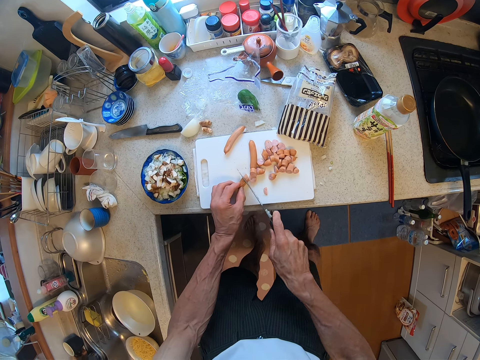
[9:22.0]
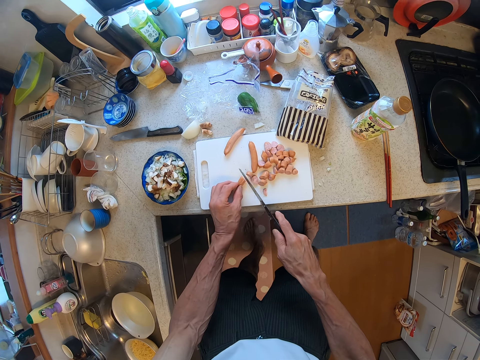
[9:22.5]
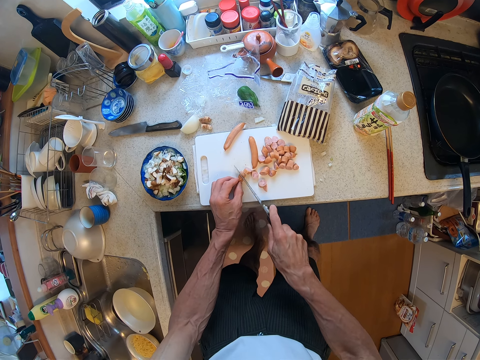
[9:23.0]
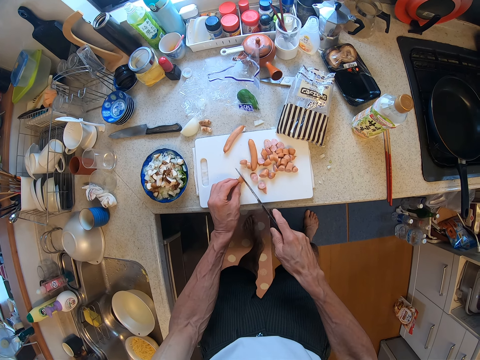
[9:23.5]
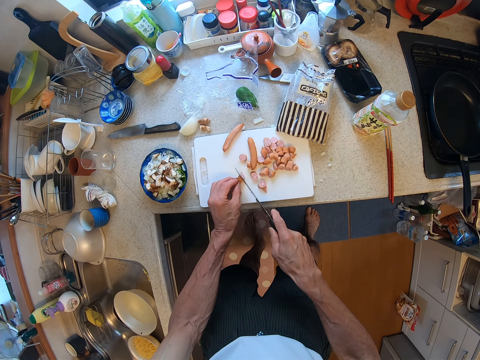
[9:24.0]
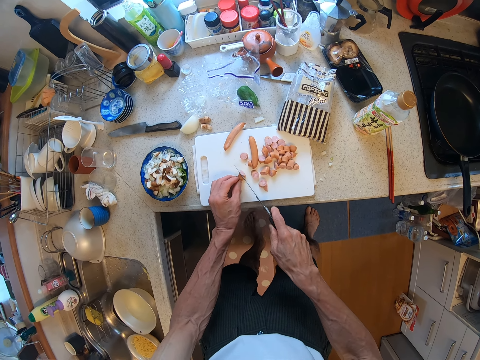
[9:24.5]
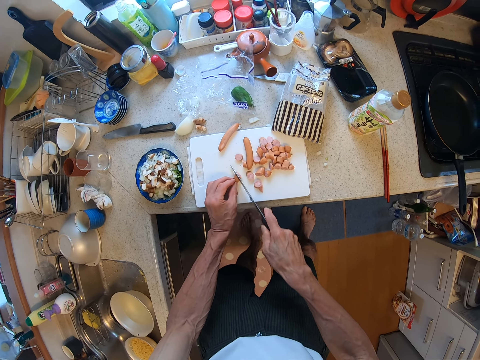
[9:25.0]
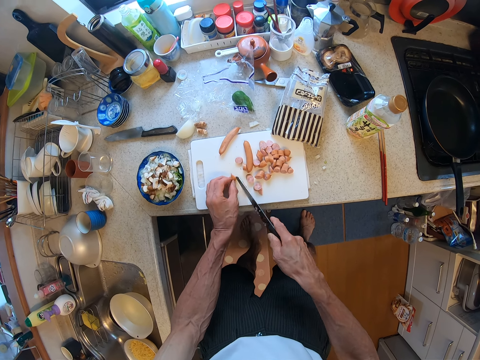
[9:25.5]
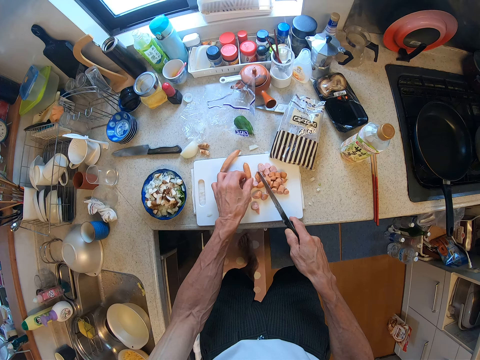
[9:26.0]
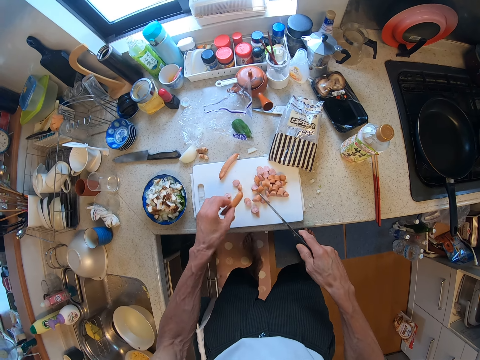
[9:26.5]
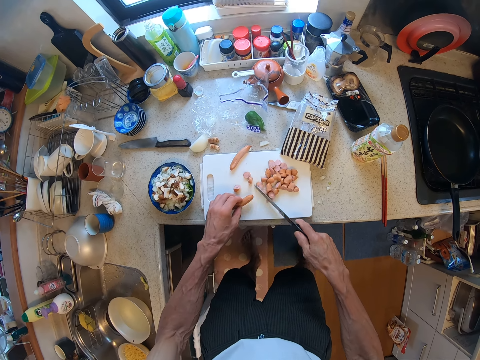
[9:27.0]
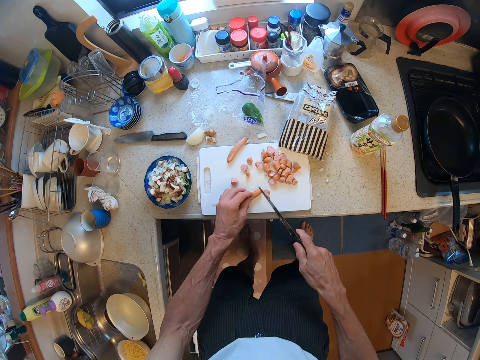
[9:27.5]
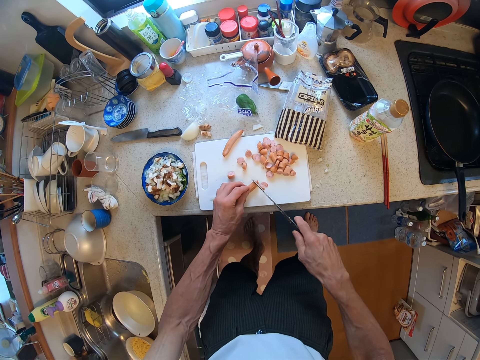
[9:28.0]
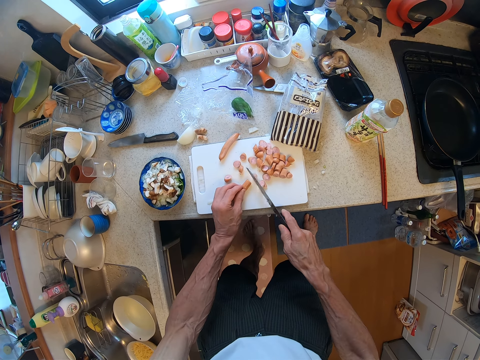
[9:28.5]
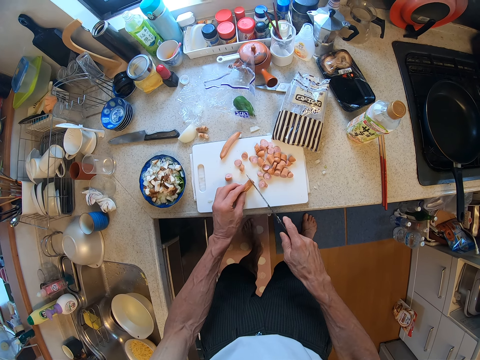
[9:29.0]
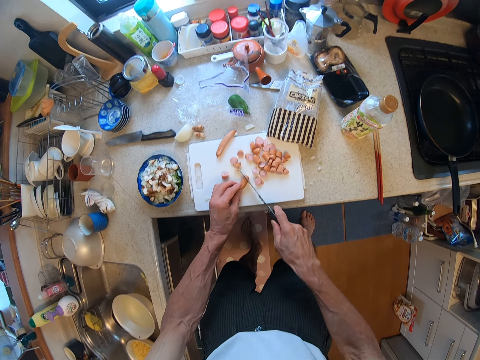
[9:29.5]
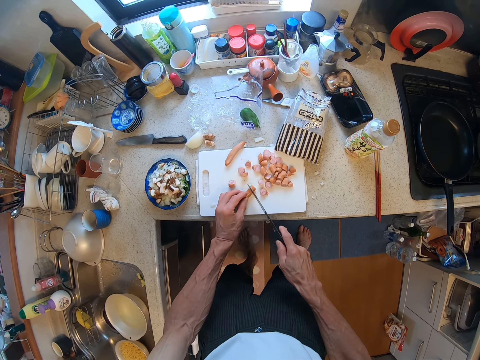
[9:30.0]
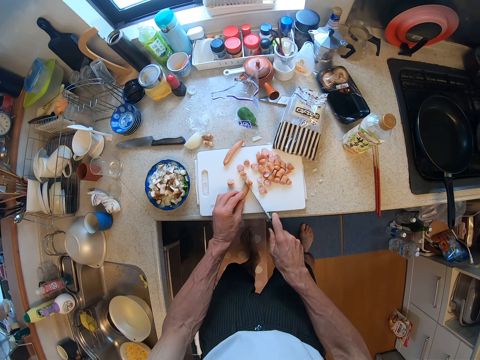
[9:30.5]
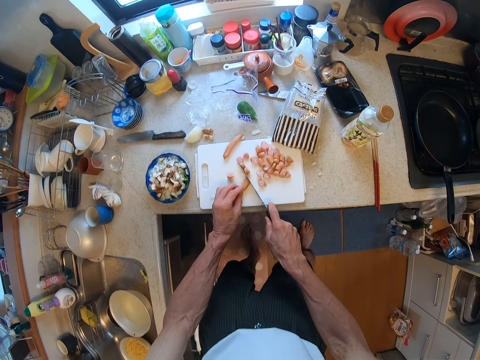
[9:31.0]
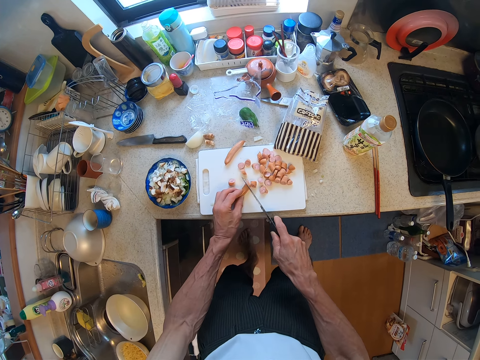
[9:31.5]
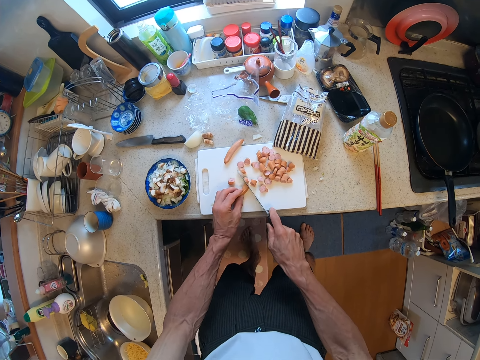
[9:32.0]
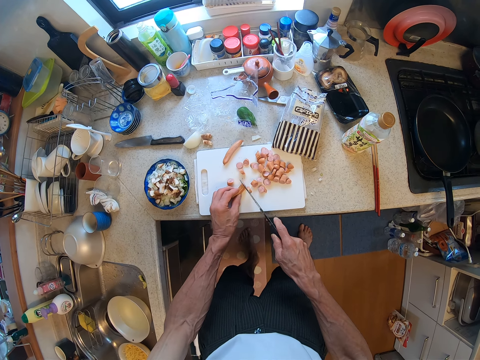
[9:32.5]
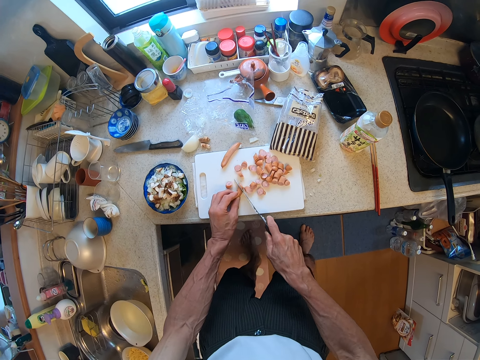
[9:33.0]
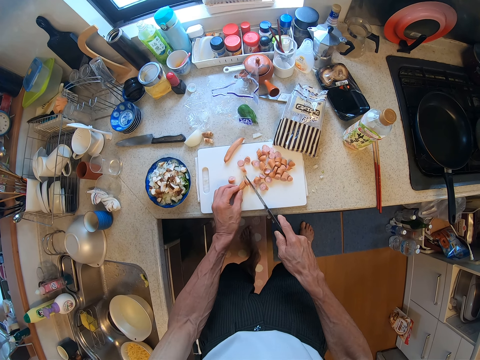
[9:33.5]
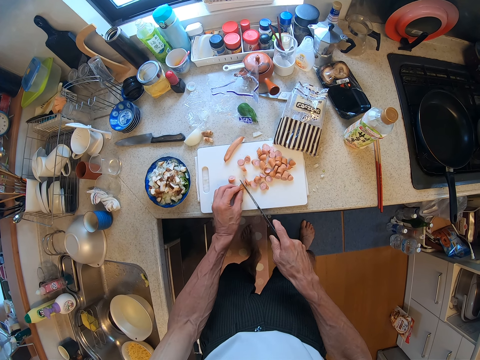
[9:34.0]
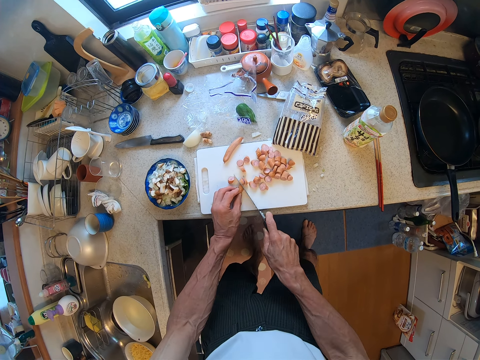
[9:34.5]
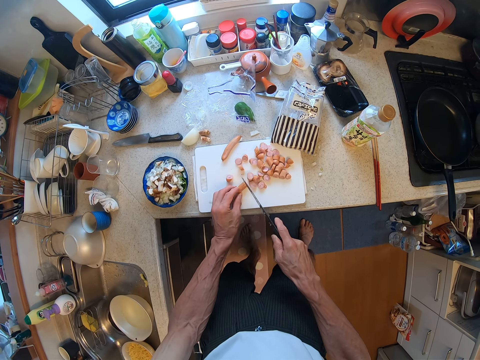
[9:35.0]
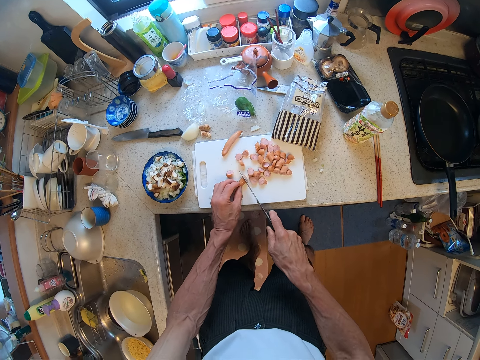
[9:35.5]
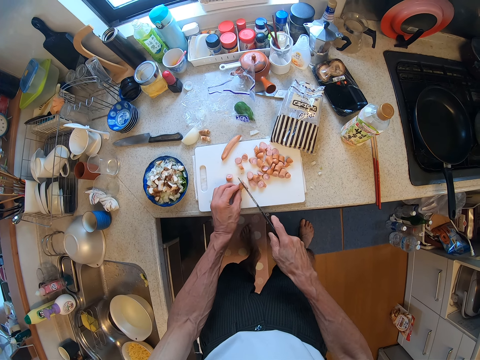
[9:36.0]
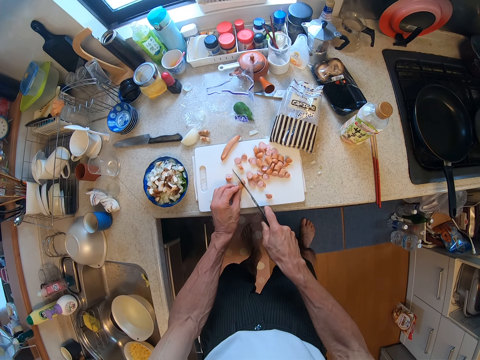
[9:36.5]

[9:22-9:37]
The camera wearer picks a sausage. They push the sausages aside with a knife. They cut the sausage with the knife.

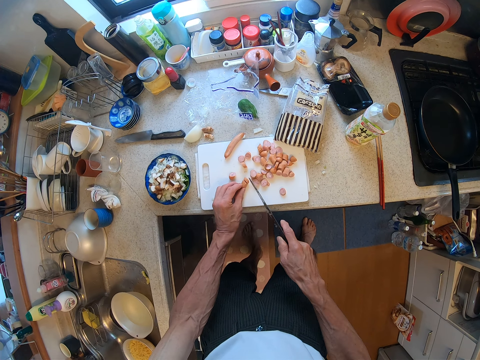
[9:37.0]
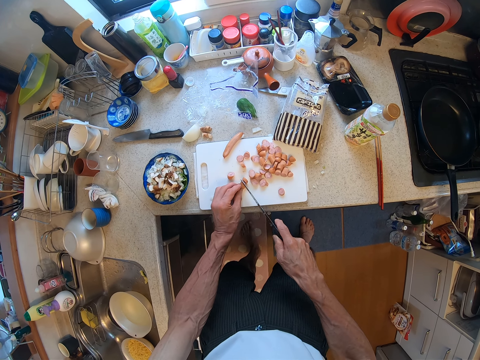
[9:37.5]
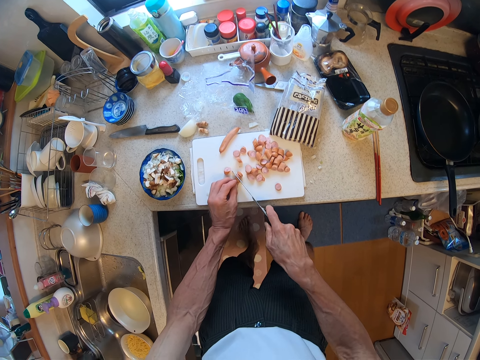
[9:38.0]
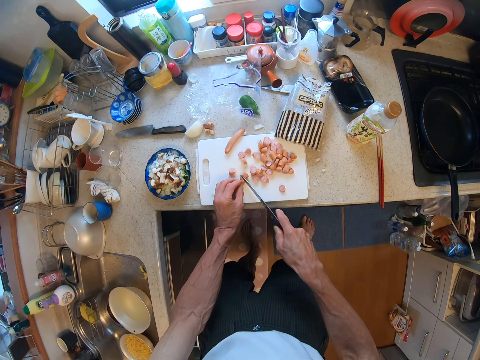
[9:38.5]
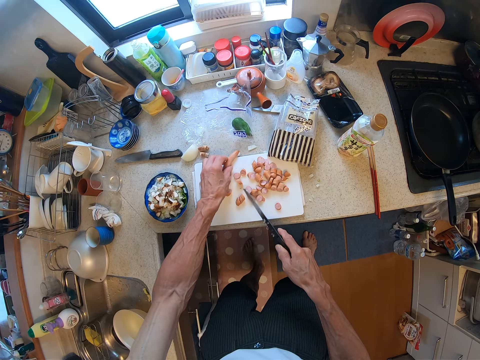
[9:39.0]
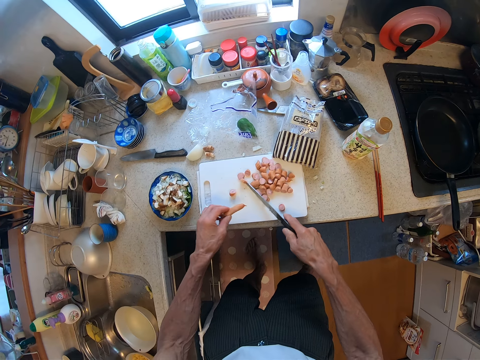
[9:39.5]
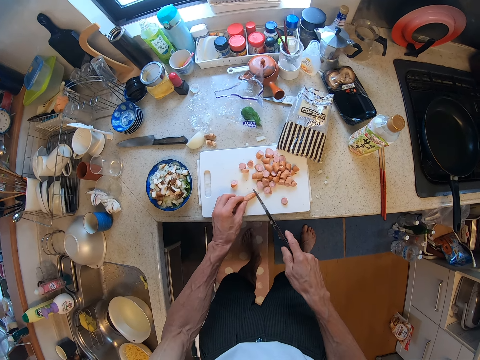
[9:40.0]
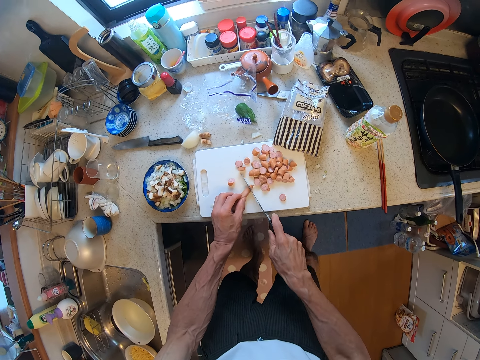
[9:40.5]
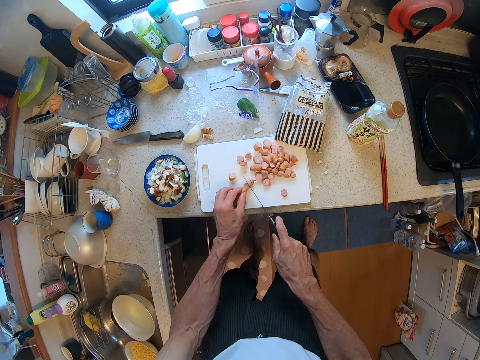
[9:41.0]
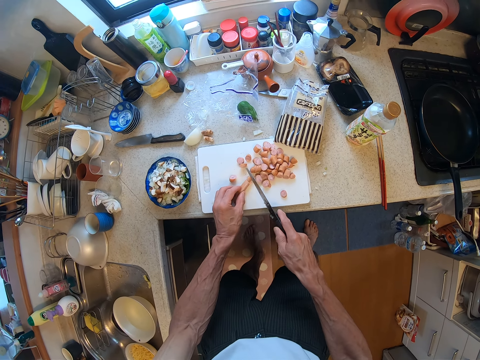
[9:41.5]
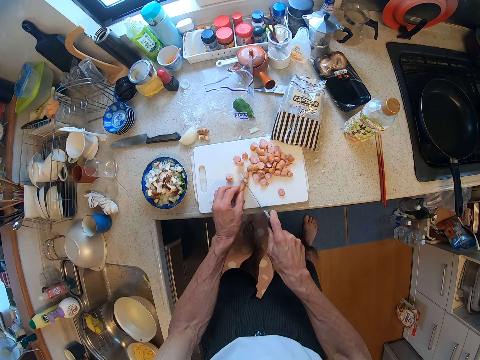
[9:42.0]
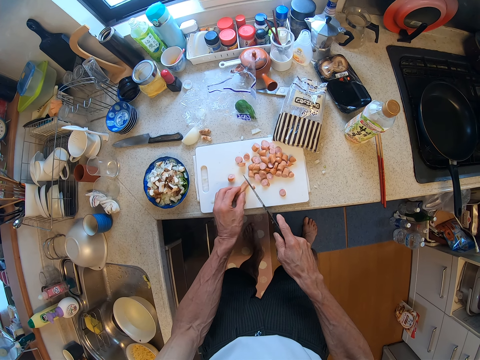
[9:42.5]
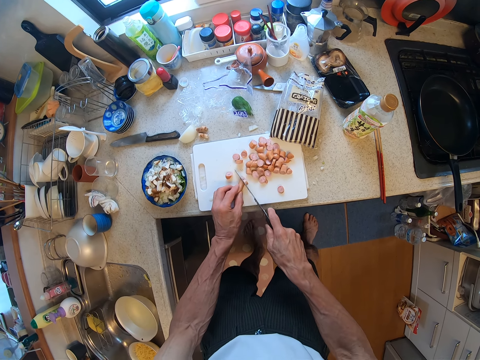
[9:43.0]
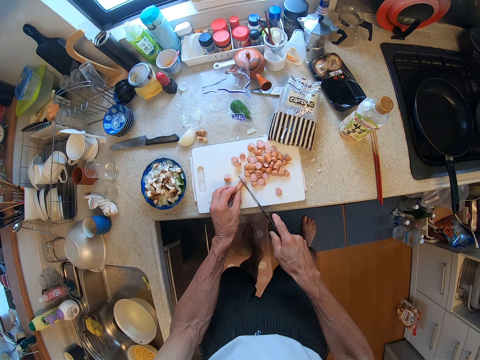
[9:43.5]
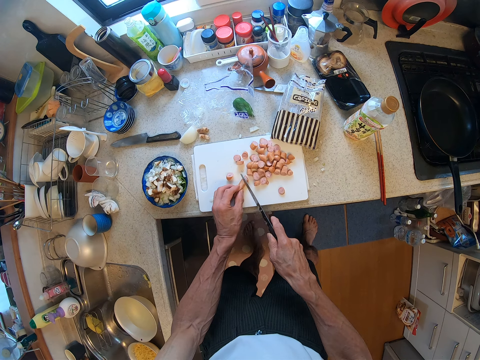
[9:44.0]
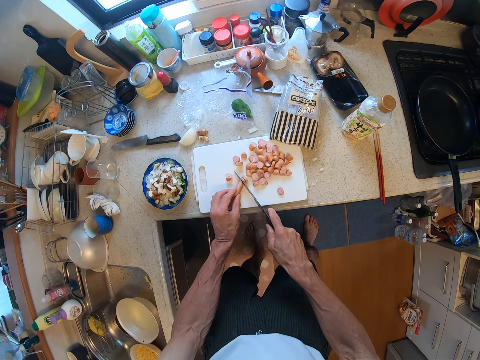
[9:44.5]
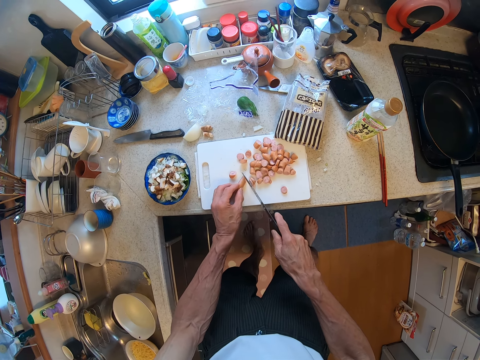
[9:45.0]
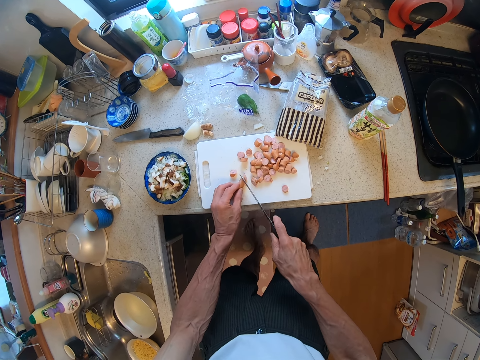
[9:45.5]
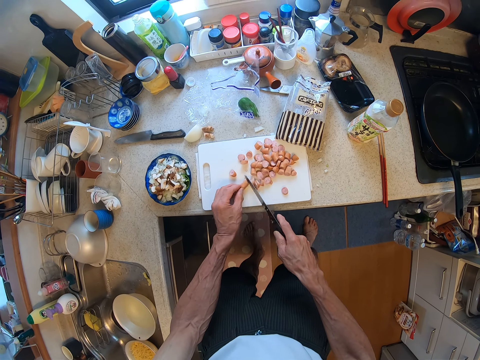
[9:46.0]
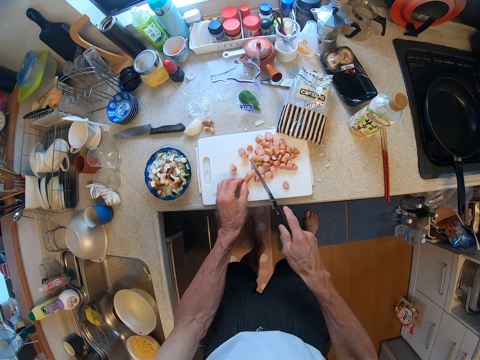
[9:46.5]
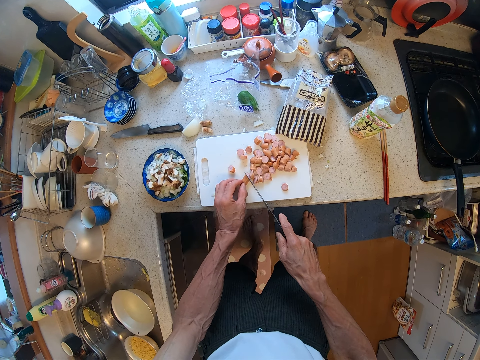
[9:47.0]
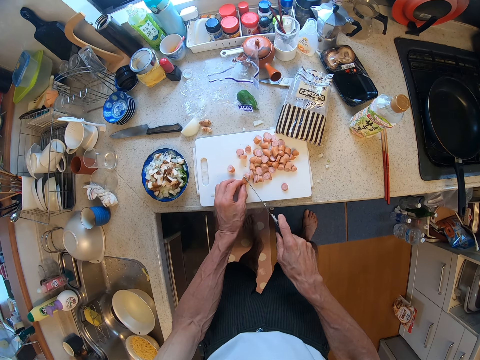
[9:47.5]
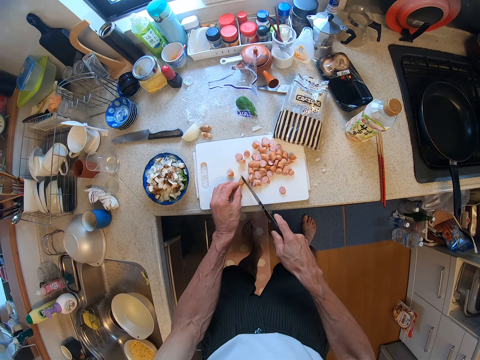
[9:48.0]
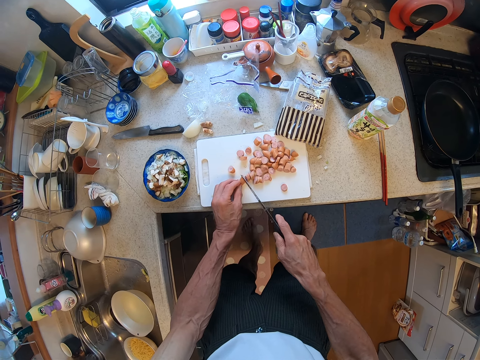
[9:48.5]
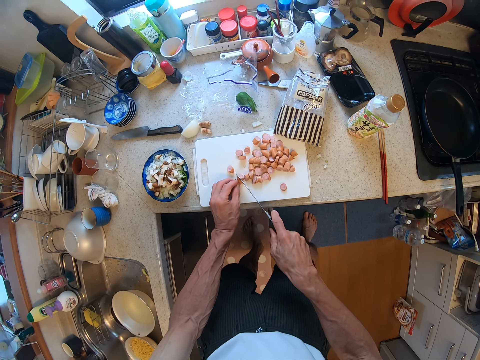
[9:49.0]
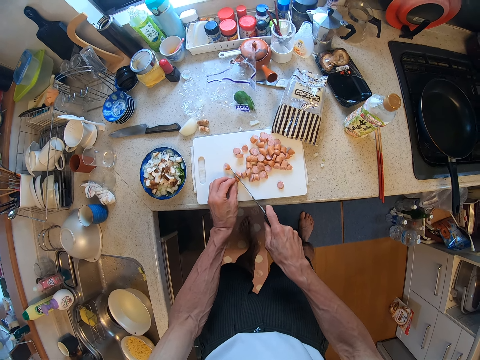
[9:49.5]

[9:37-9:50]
The camera wearer picks a sausage. They push the sausages aside with a knife. They cut the sausage with the knife.
